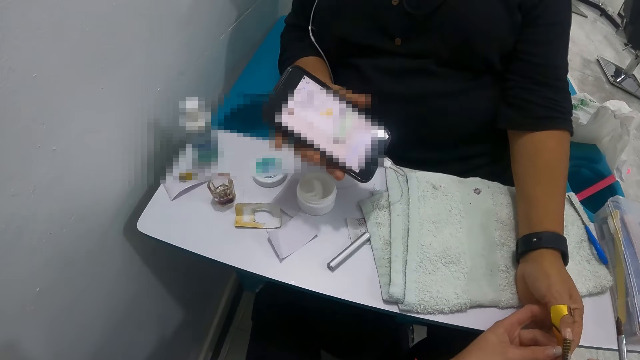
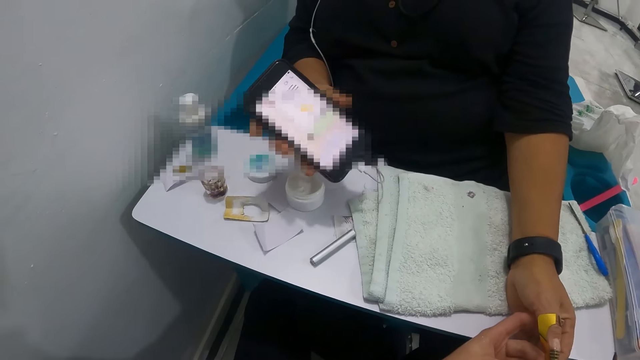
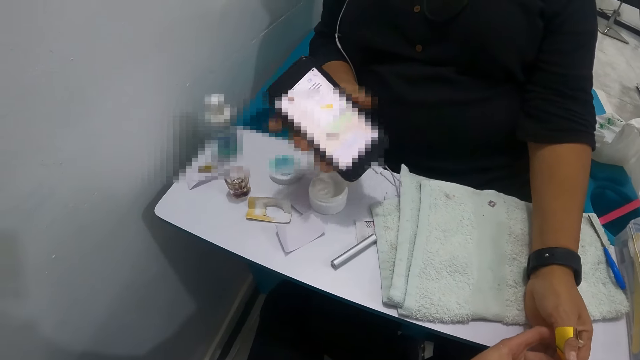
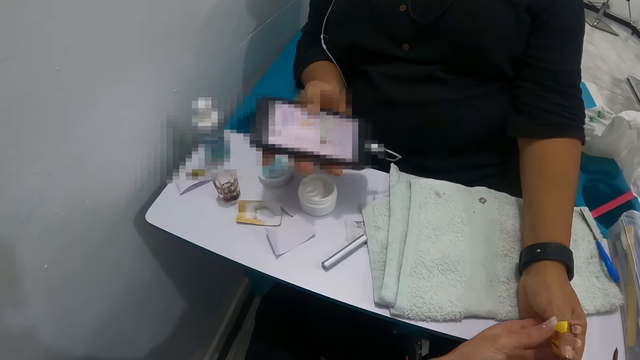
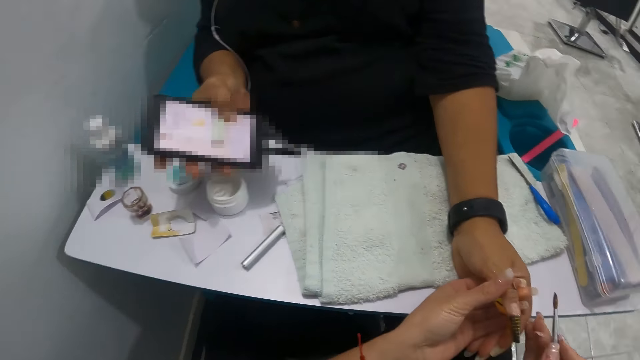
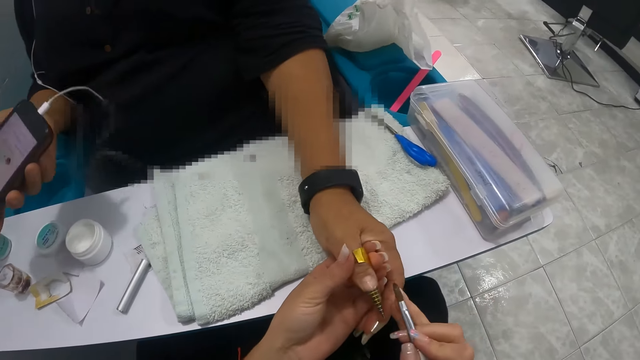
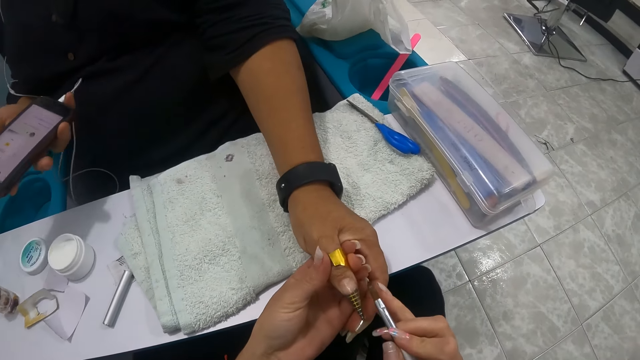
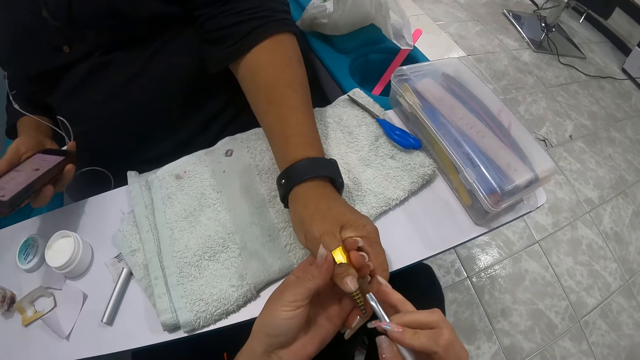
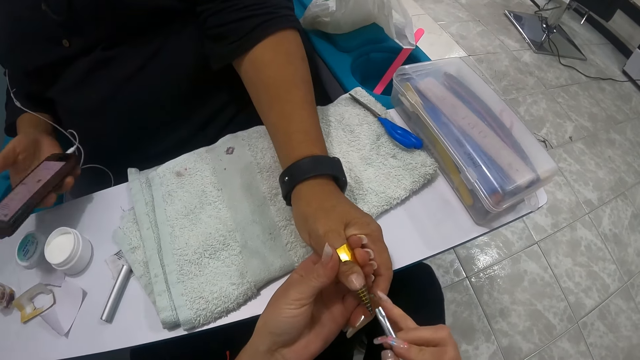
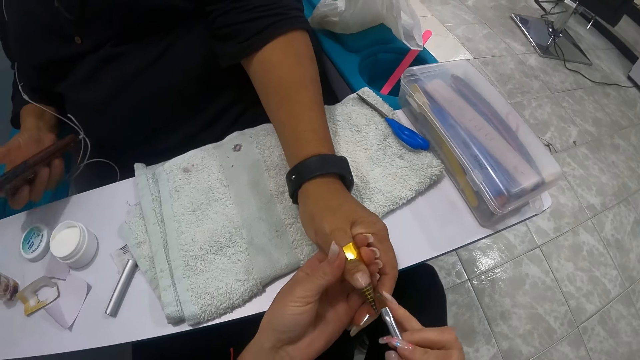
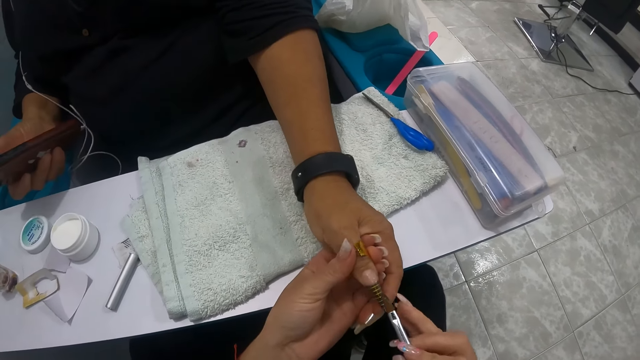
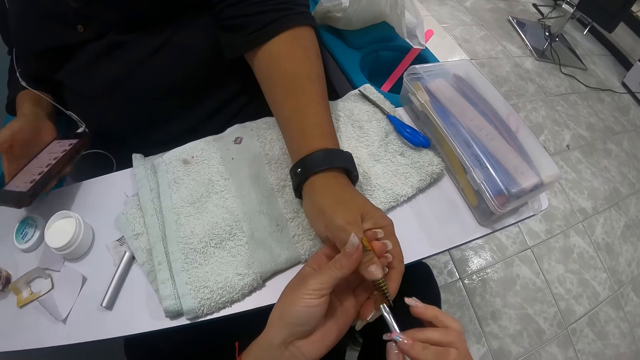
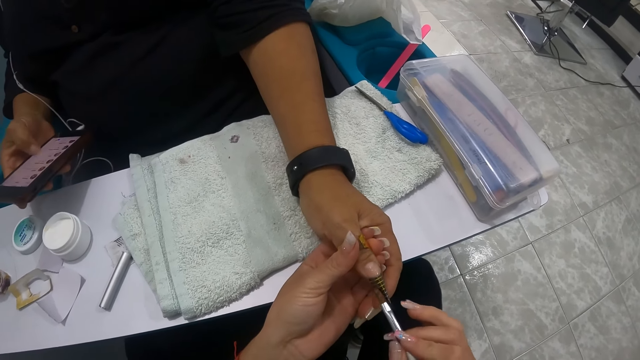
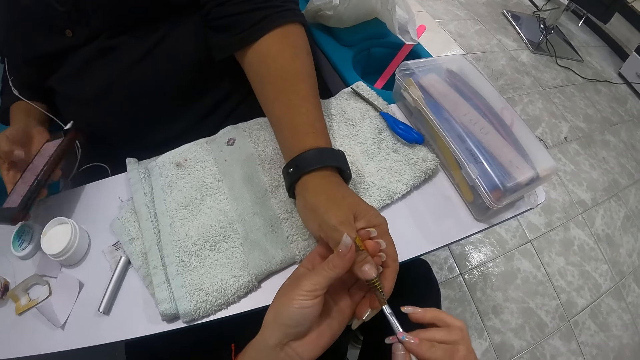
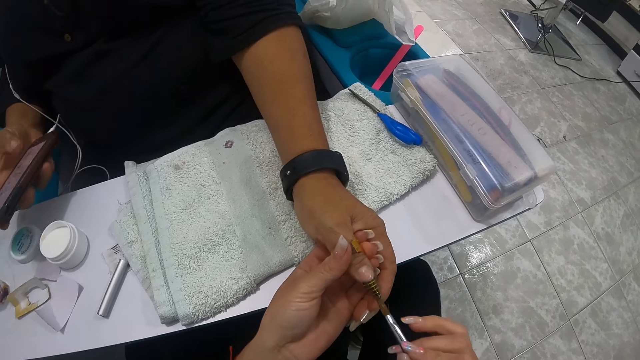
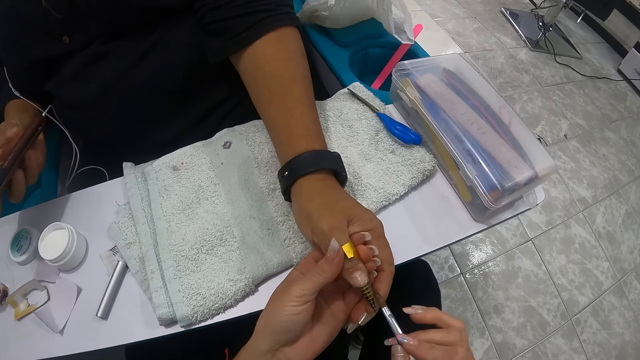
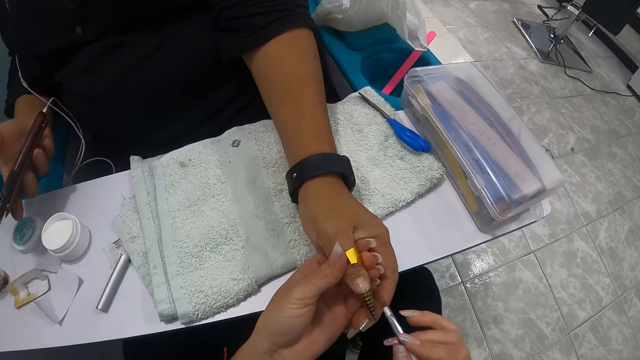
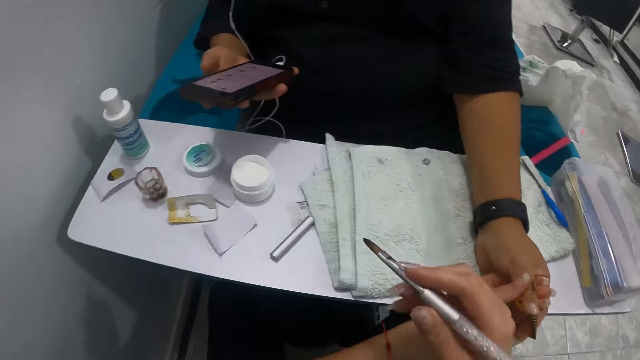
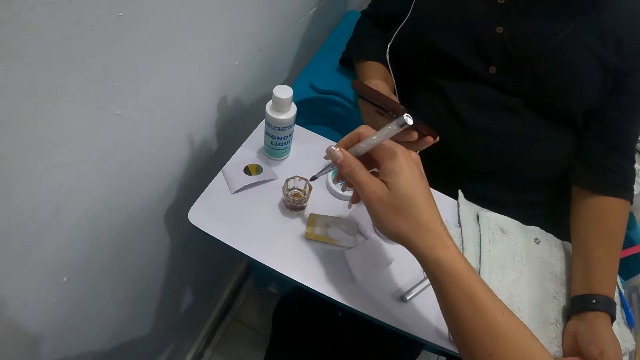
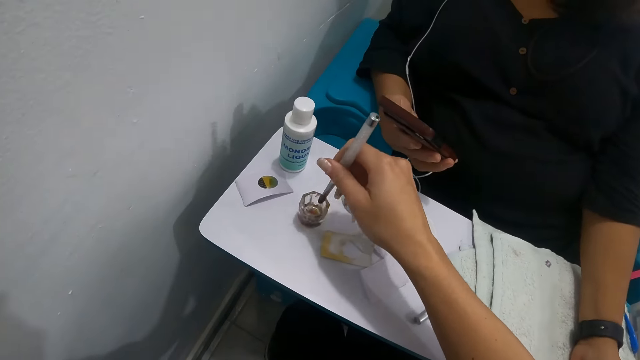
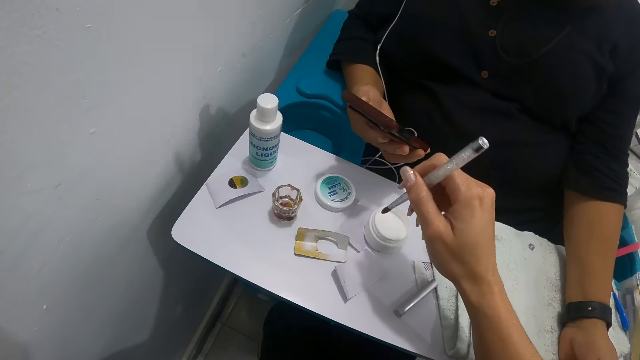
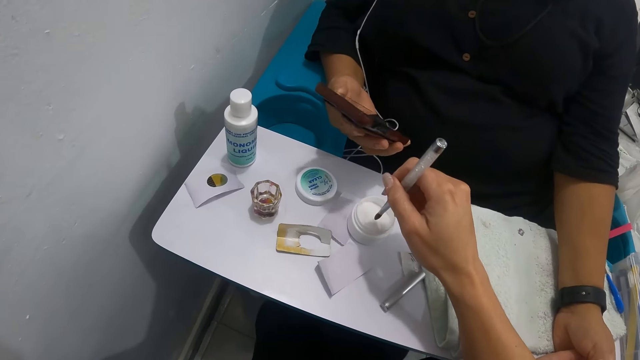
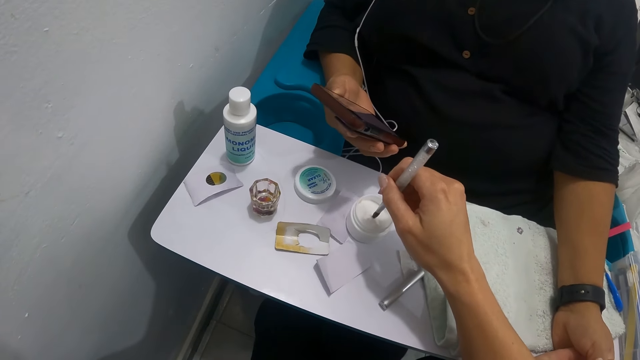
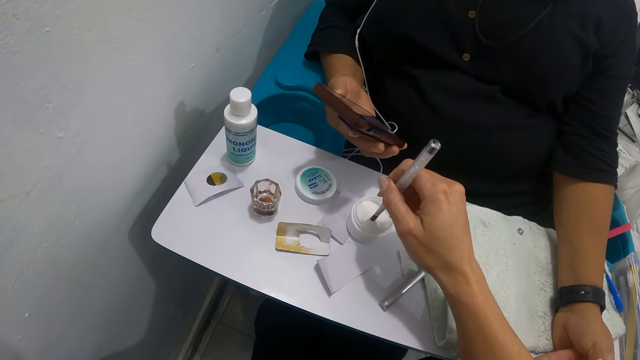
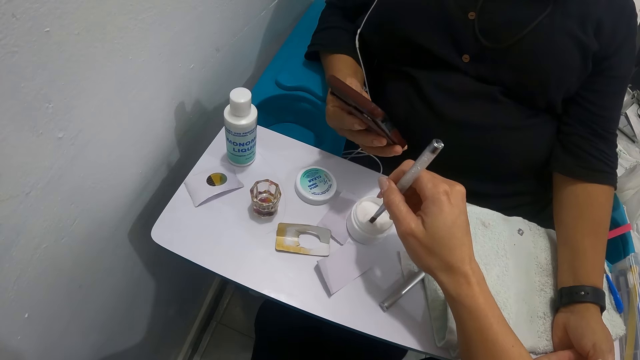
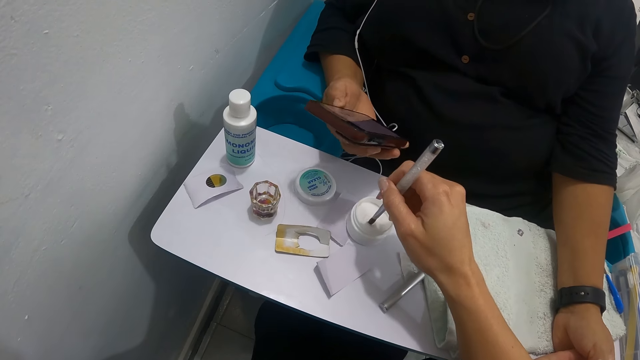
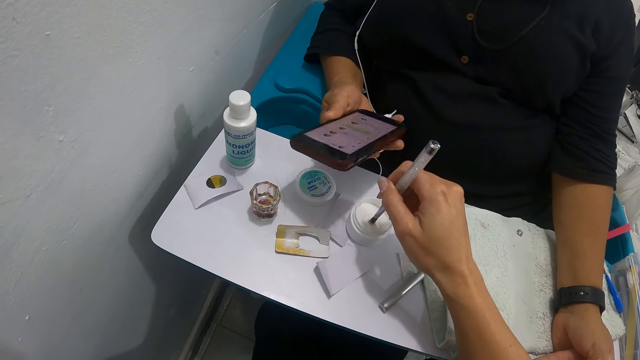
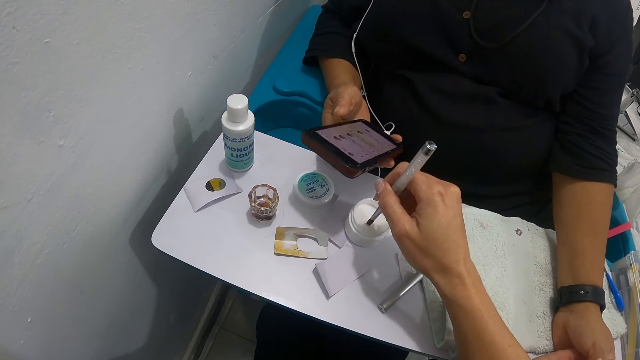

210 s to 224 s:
A woman operates the phone in her right hand. The camera wearer paints a nail with a brush. She dampens the tip of the nail brush in the mixing glass dish with her right hand. She dips the brush in paint. She takes some nail gel from the nail gel container with the nail brush in her right hand.

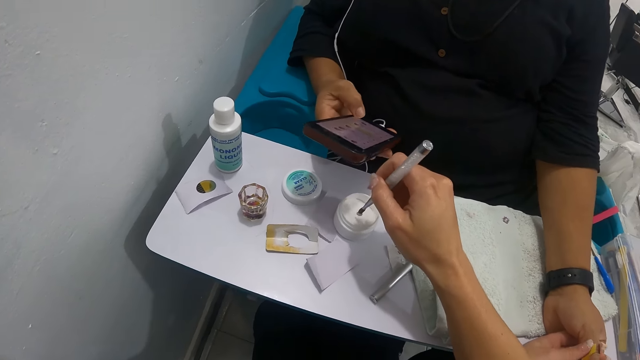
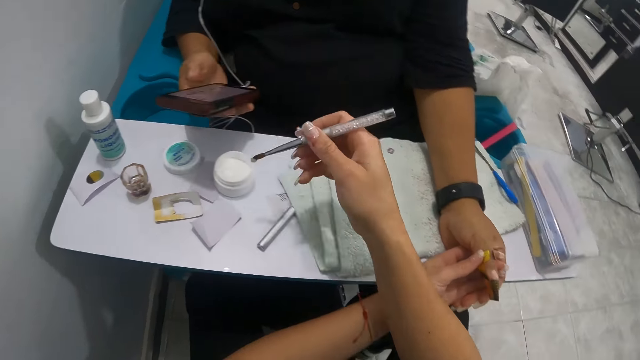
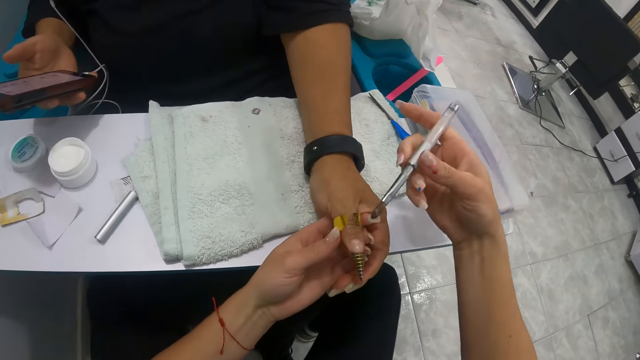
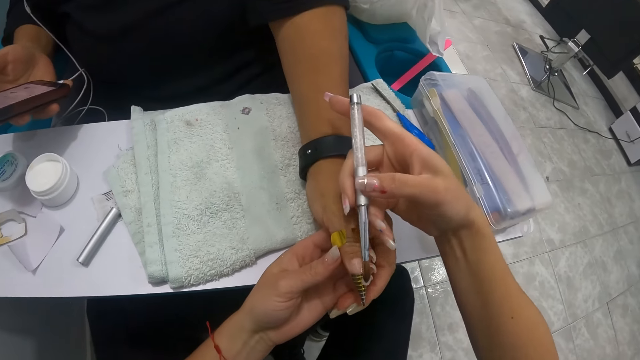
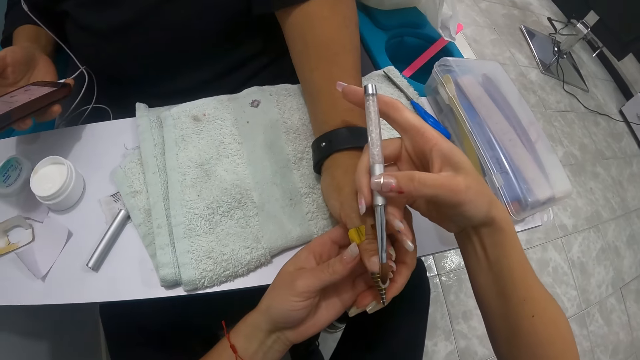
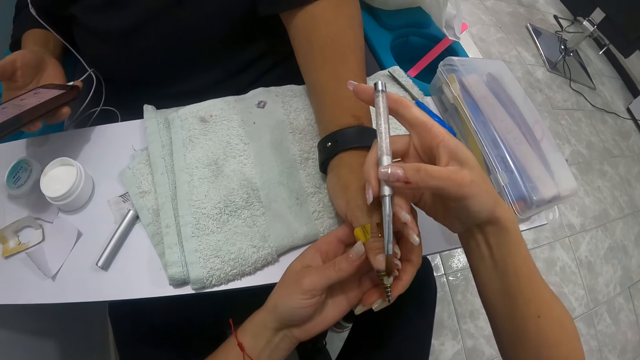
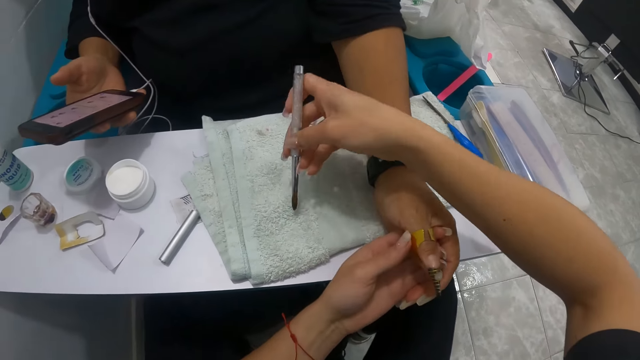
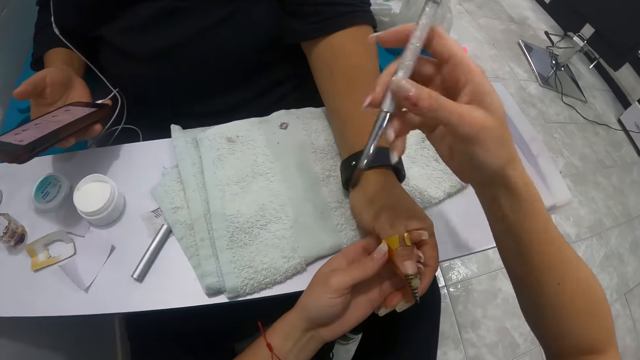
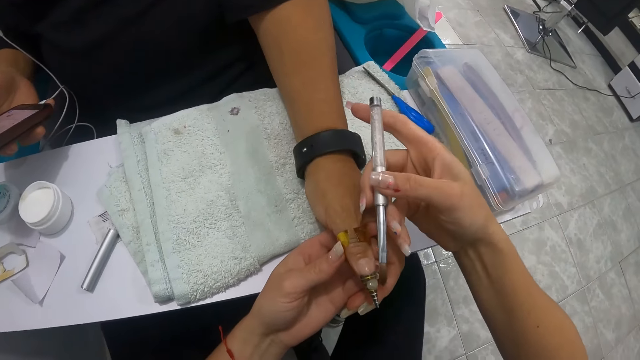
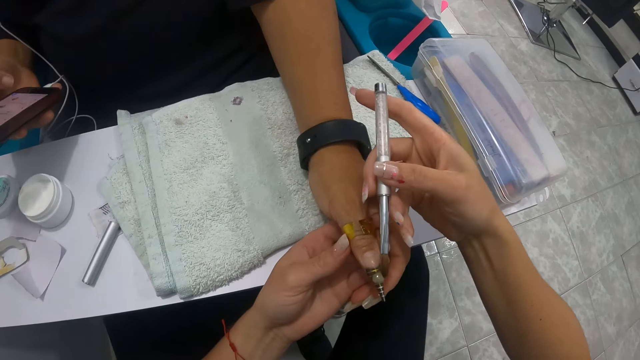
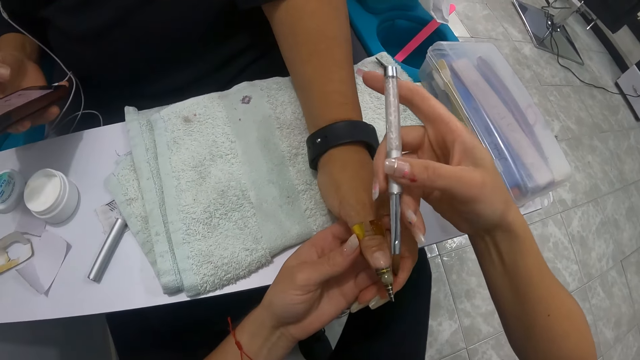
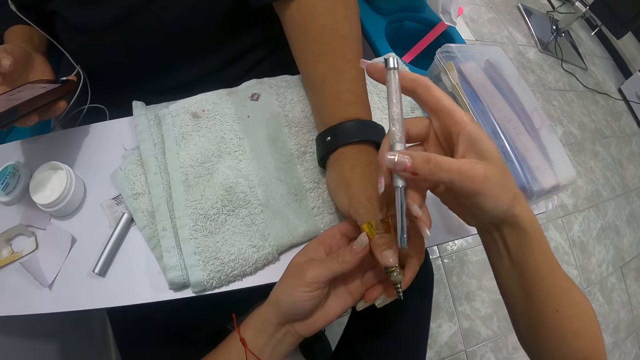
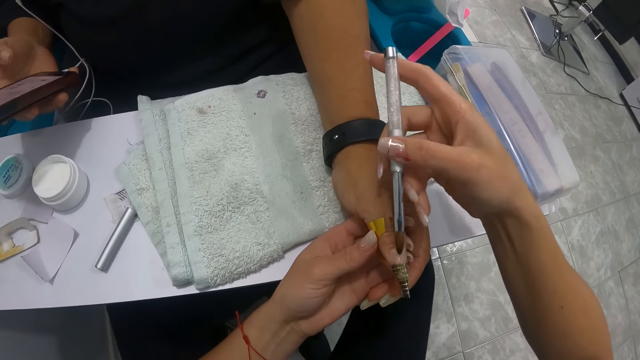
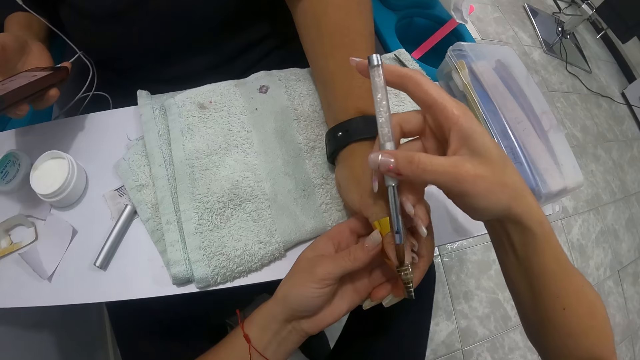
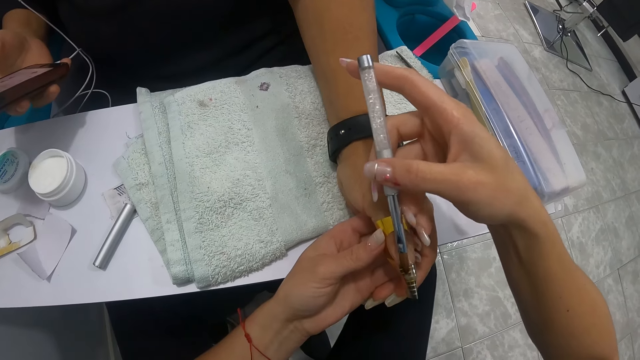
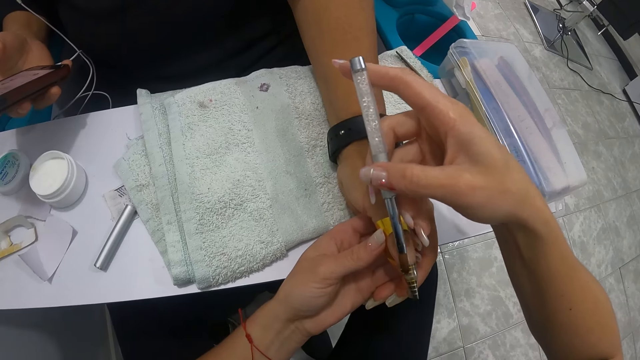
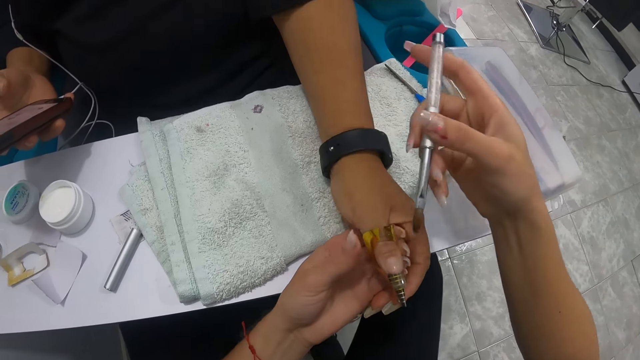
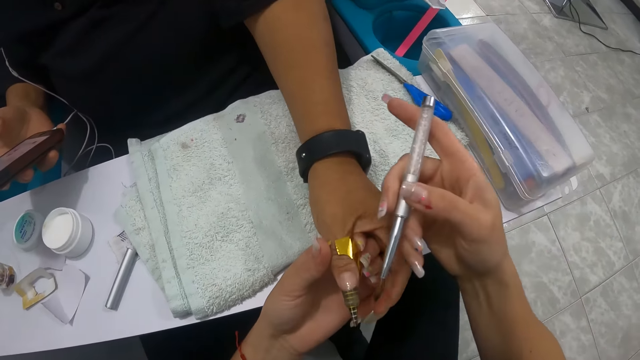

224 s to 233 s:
The camera wearer applies the nail gel on the nail extension guide paper on the left thumb of a woman with the nail brush in her right hand. She cleans the nail brush on the white towel with her right hand. She spreads the nail gel on the left thumb of the woman with the nail brush in her right hand.
